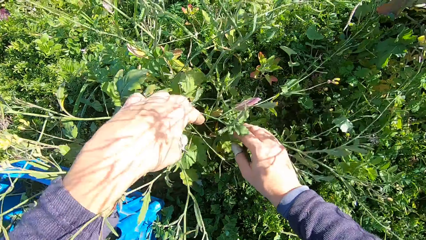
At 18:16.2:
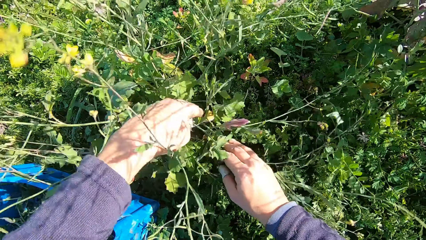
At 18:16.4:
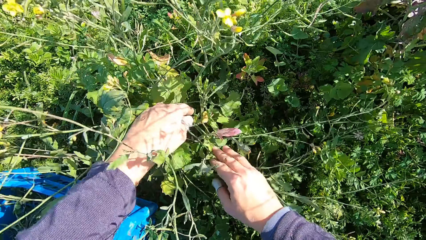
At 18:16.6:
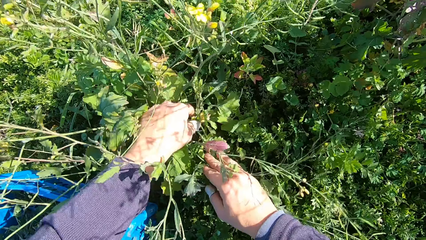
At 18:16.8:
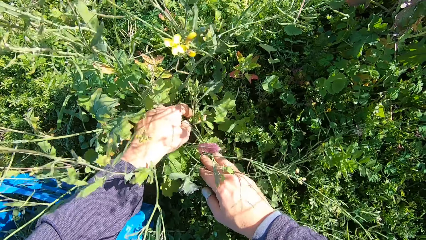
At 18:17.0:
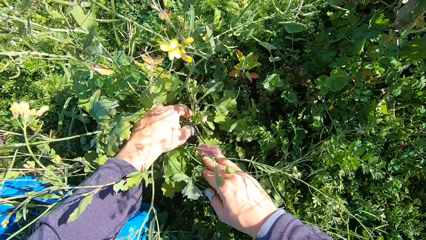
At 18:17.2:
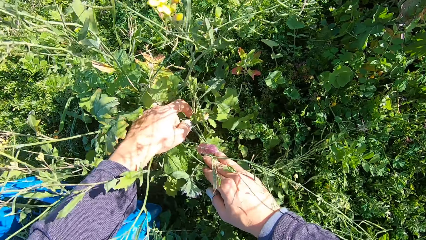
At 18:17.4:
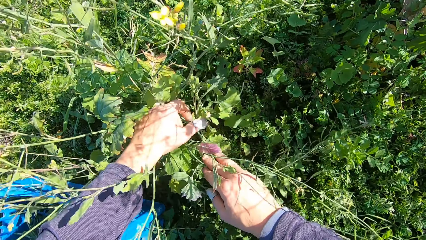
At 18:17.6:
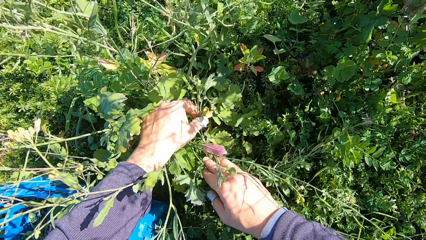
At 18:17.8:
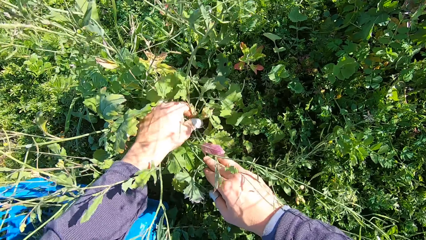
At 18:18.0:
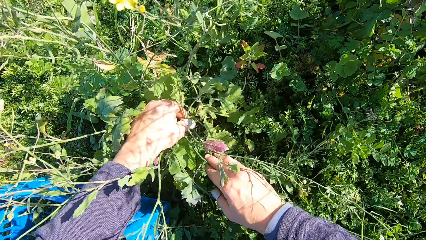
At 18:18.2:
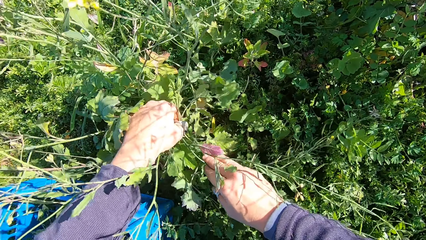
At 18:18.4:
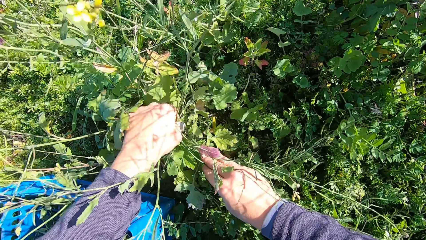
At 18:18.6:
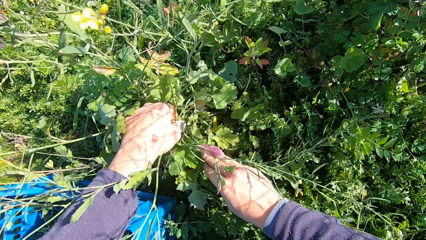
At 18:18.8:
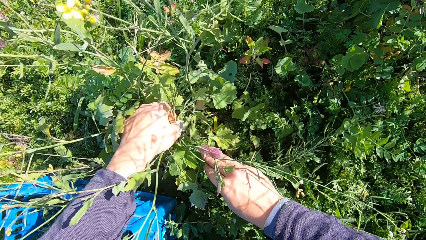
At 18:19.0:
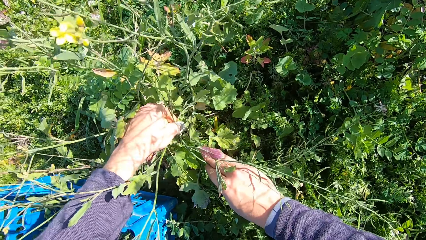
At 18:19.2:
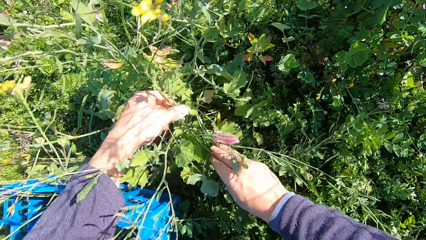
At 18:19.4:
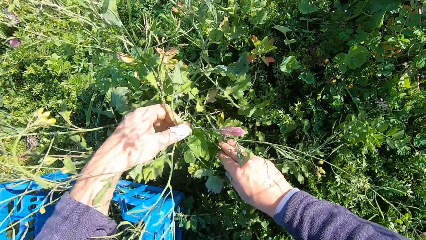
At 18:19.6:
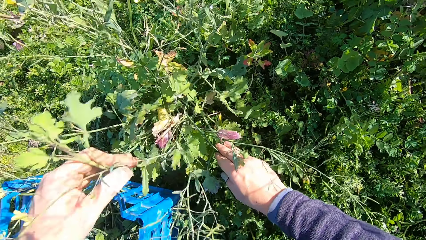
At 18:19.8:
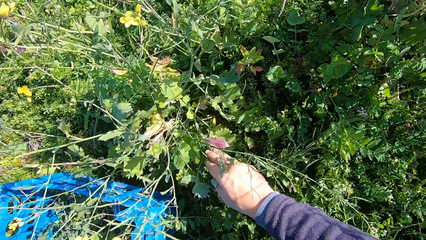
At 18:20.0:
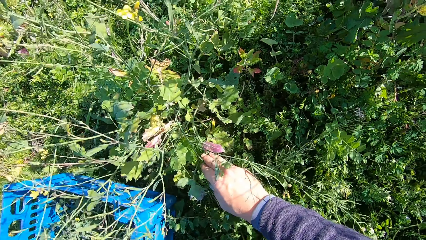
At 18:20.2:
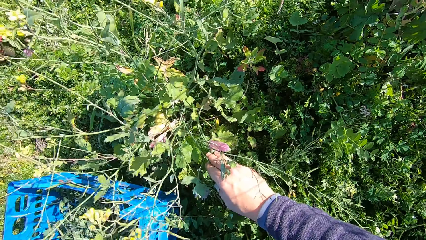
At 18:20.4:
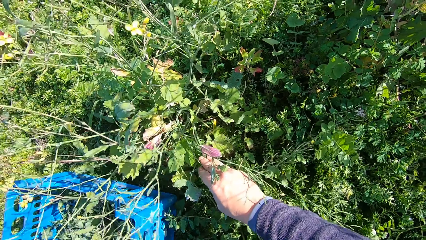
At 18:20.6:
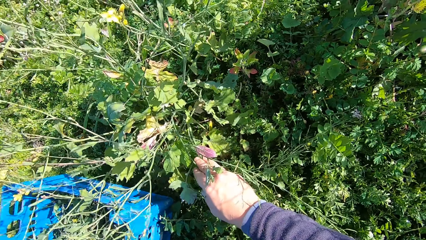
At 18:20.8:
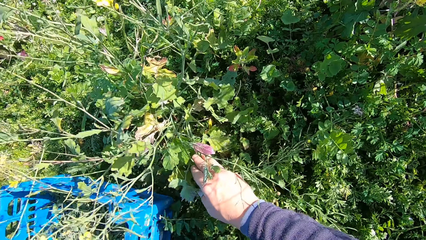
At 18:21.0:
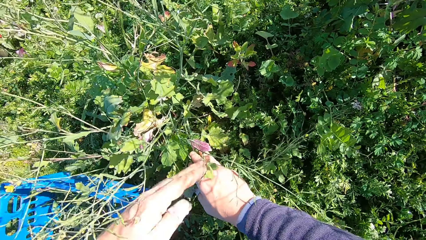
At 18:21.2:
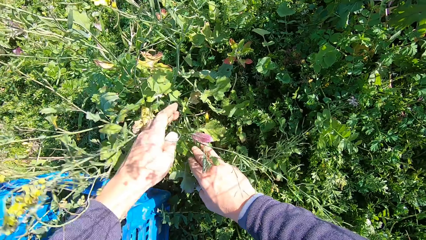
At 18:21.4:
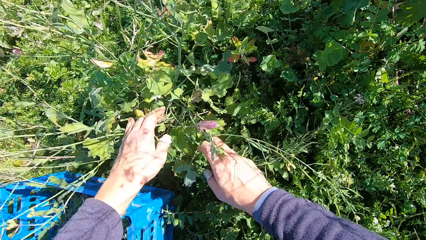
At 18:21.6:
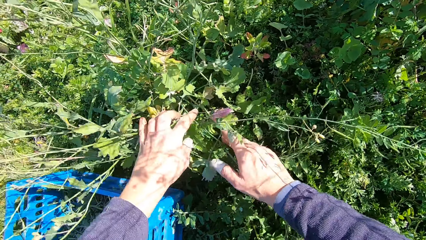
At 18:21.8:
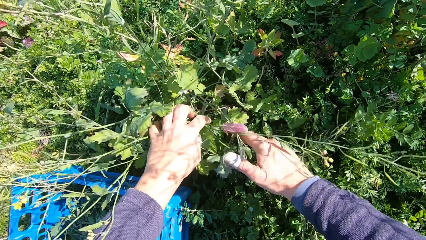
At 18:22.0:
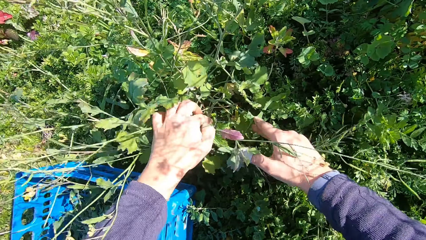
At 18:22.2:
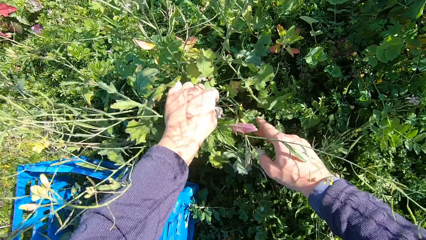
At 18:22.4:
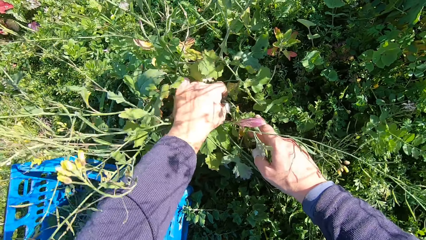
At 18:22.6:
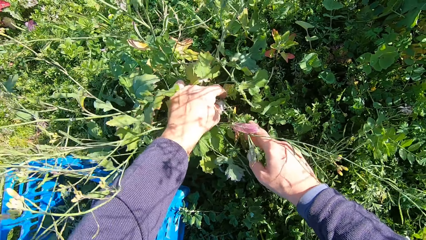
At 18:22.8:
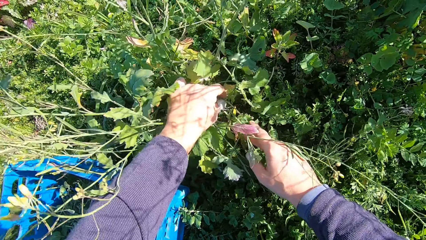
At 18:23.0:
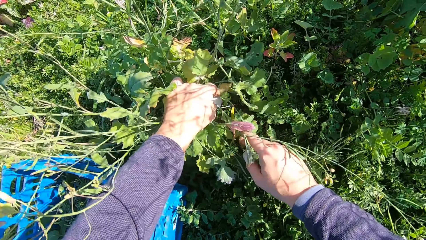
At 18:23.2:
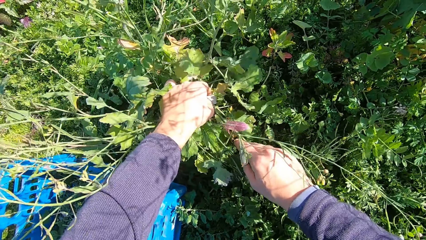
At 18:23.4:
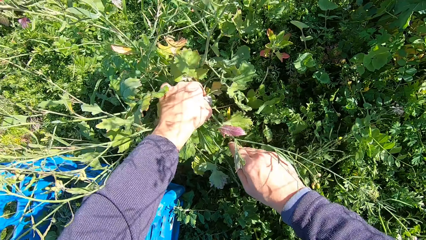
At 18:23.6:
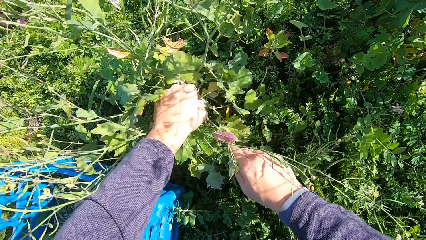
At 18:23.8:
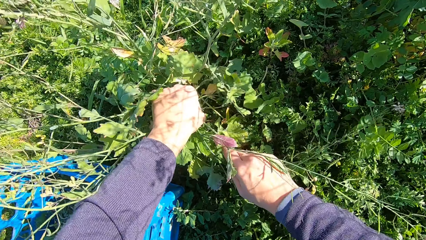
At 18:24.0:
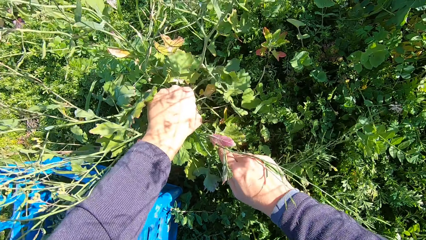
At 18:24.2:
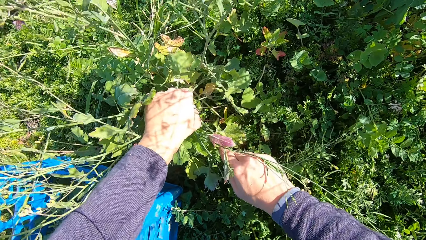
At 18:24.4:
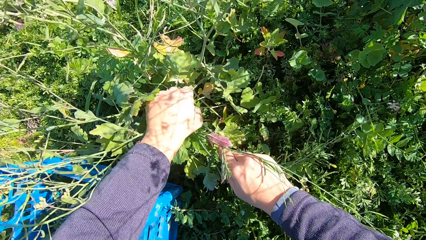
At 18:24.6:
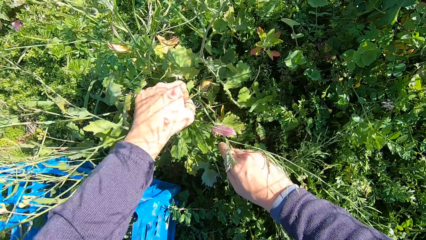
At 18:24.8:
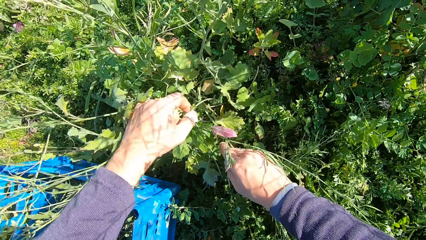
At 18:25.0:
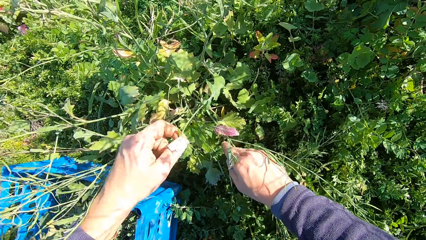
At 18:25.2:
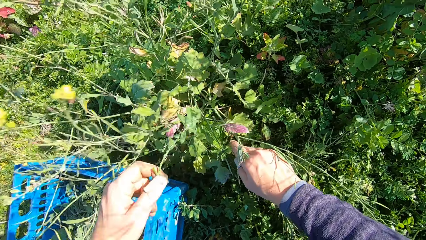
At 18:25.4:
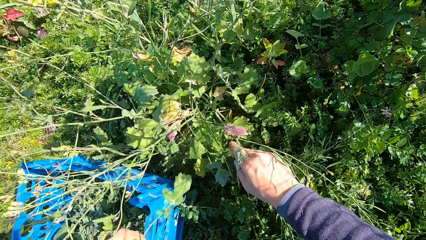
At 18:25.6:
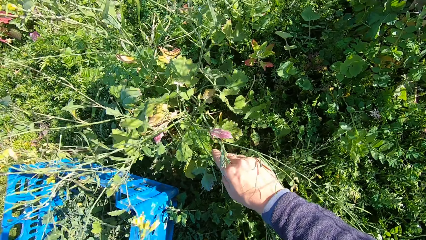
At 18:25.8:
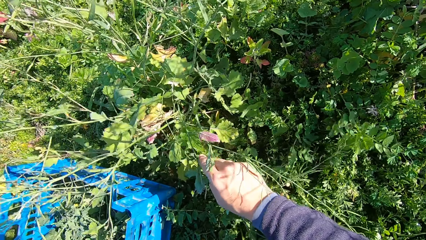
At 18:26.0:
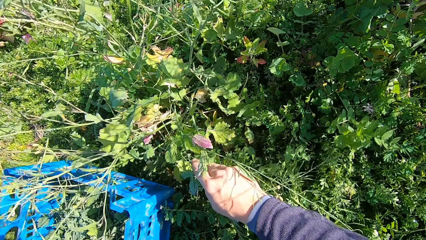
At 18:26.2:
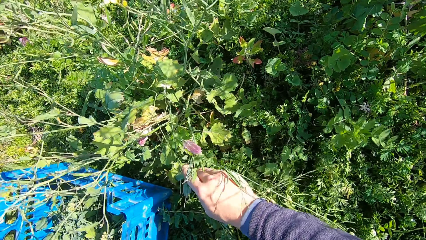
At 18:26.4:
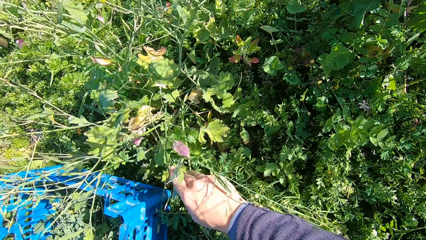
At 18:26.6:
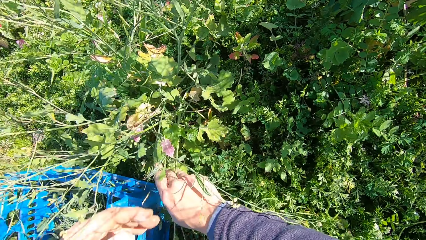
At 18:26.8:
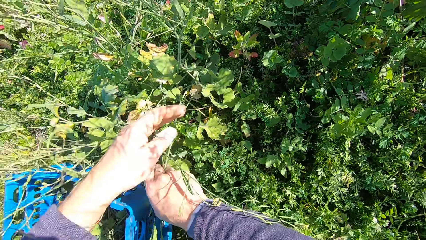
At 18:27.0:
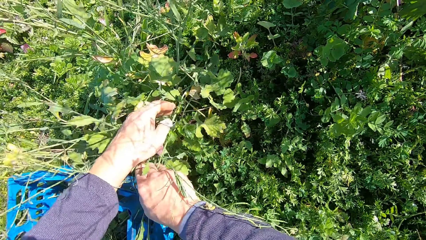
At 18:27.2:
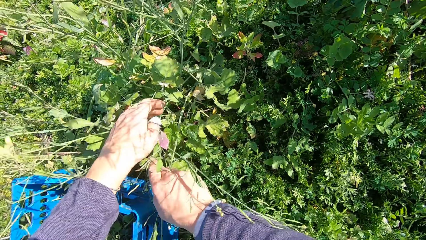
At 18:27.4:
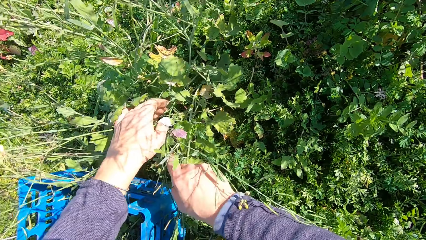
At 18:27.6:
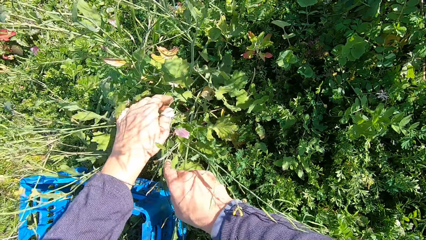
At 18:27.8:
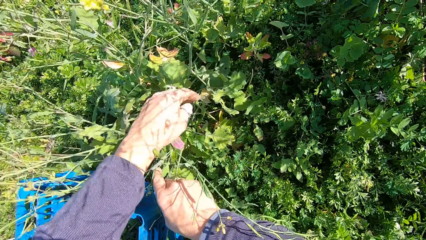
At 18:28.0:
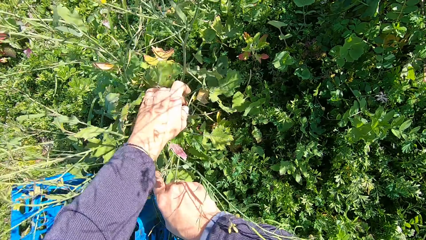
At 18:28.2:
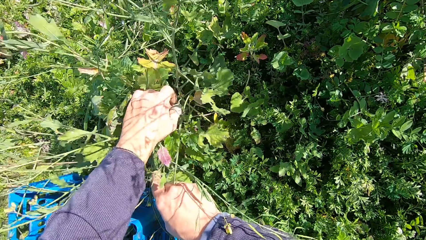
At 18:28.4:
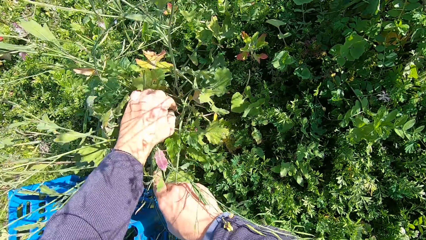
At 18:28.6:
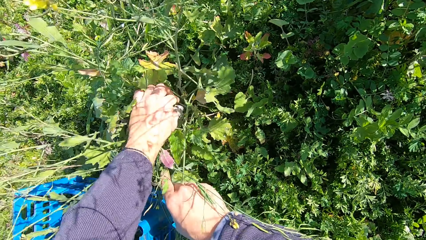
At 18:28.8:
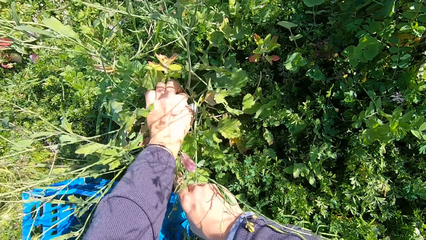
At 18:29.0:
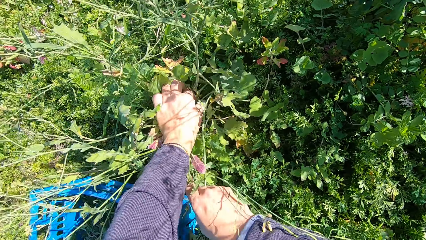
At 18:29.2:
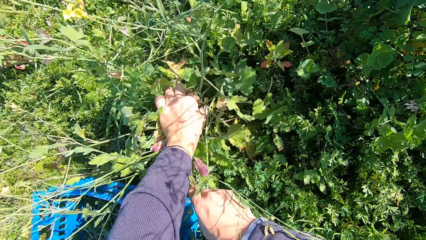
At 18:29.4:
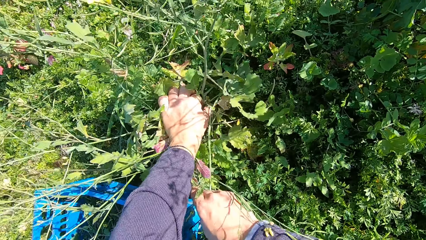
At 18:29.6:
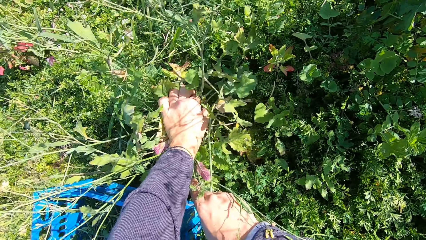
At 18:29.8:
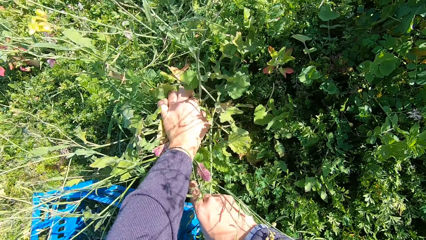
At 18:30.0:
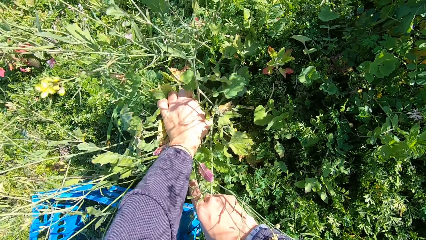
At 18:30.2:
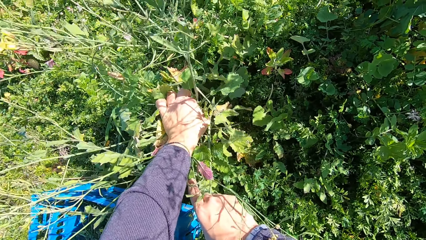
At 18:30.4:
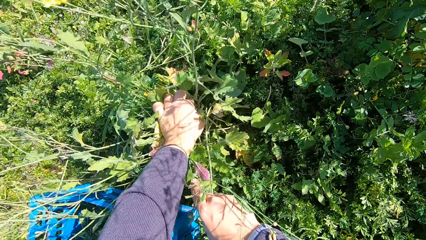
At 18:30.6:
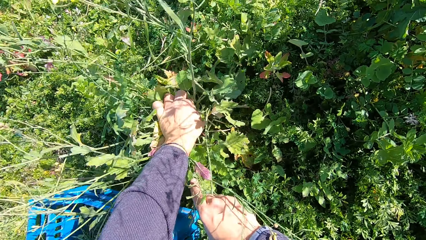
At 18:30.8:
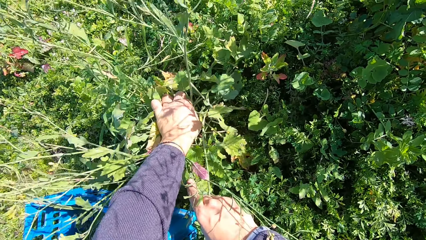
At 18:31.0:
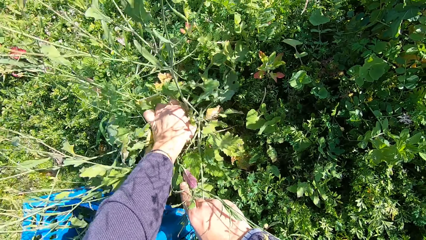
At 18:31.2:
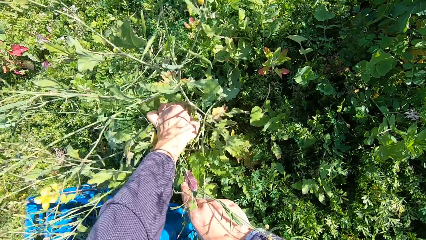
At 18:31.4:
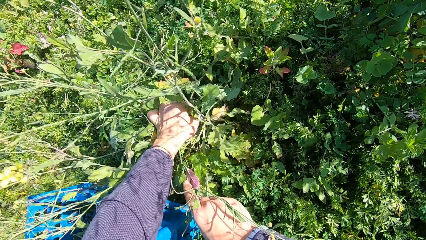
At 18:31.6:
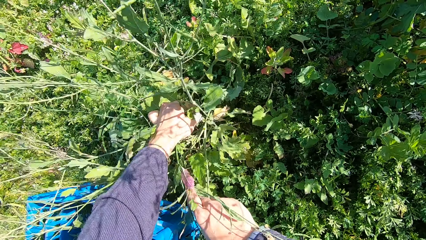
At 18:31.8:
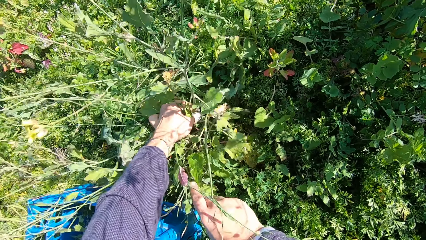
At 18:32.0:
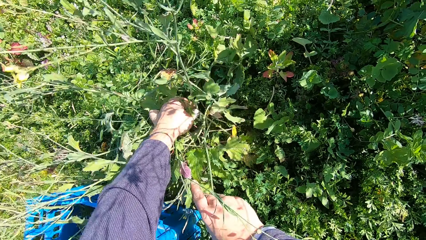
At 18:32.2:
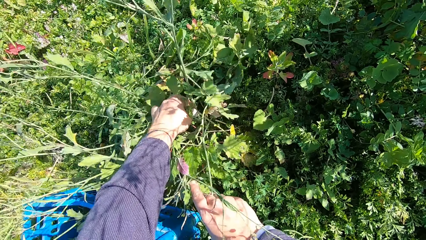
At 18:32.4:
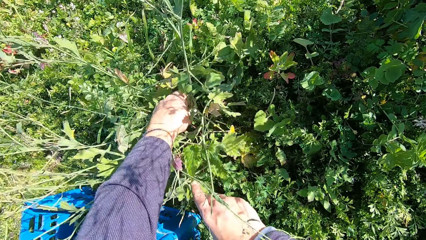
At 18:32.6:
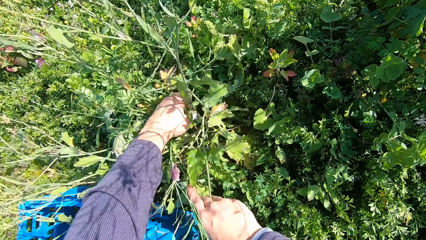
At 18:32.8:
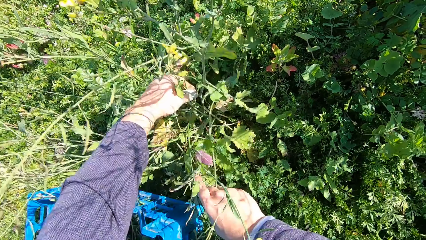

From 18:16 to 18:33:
The camera wearer cuts a stem from the plant with his hand. He drops the stem in the basket. He cuts a stem from the plant with his hand. He drops the stem in the basket. He cuts a stem from the plant with his hand.
